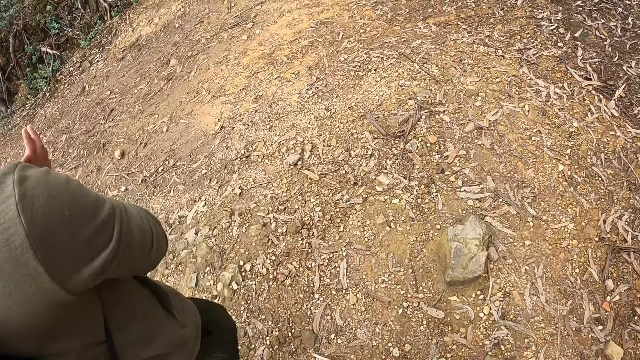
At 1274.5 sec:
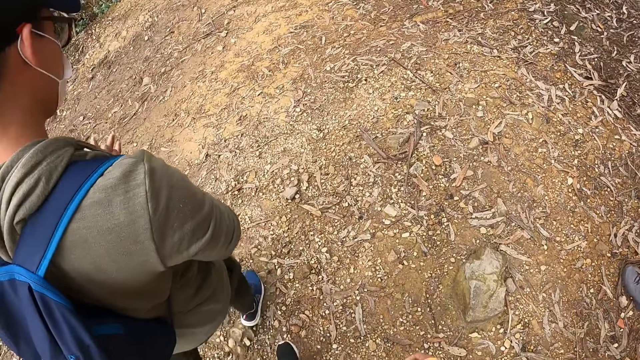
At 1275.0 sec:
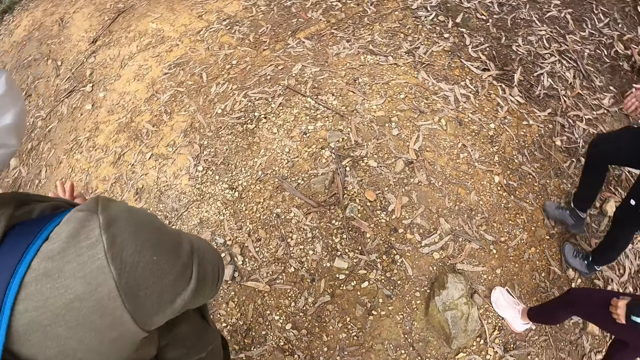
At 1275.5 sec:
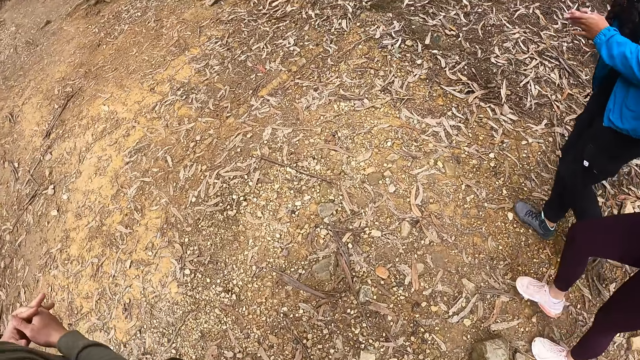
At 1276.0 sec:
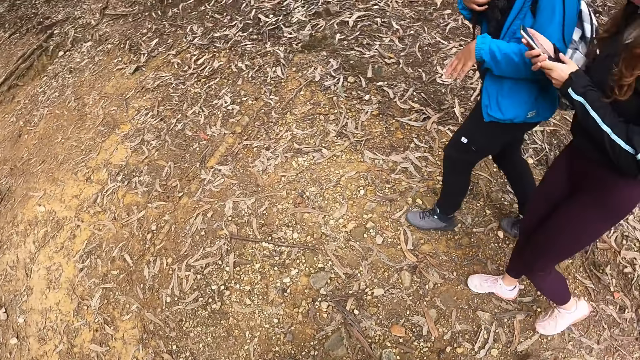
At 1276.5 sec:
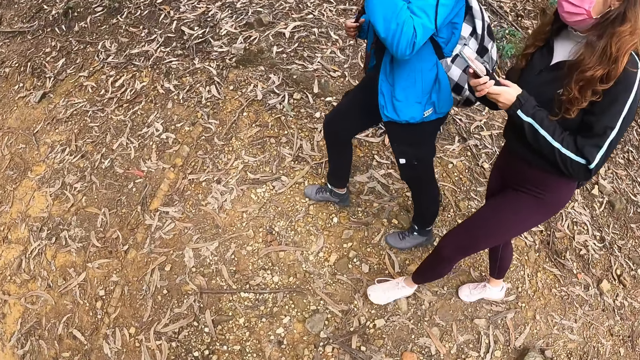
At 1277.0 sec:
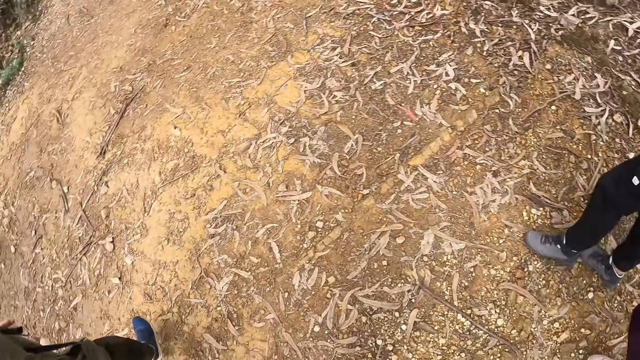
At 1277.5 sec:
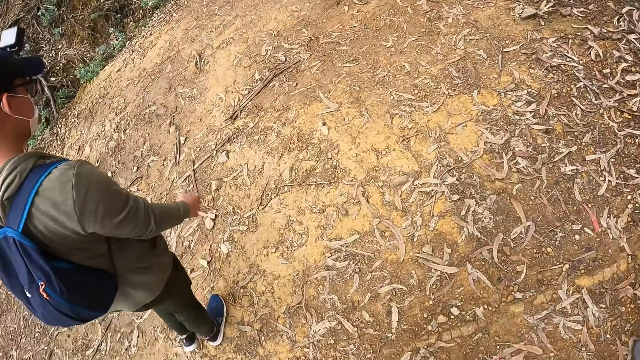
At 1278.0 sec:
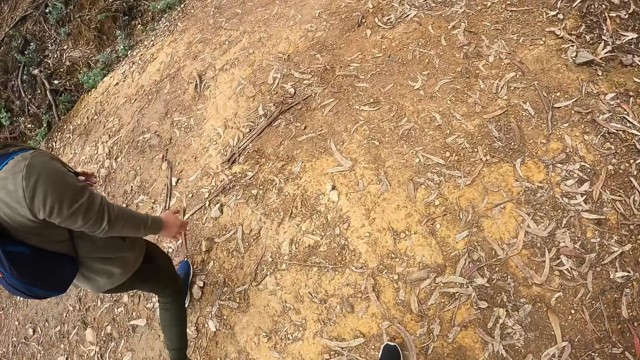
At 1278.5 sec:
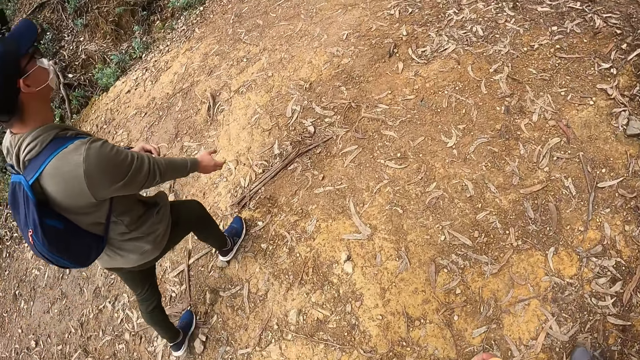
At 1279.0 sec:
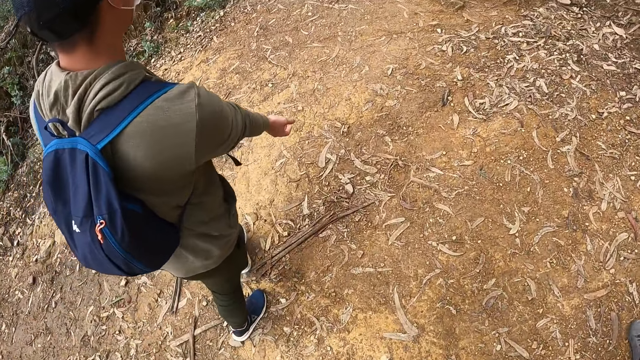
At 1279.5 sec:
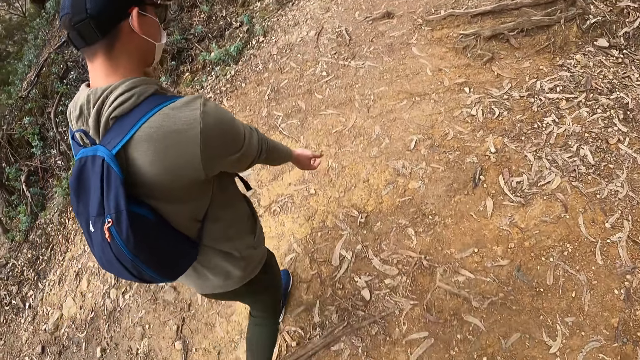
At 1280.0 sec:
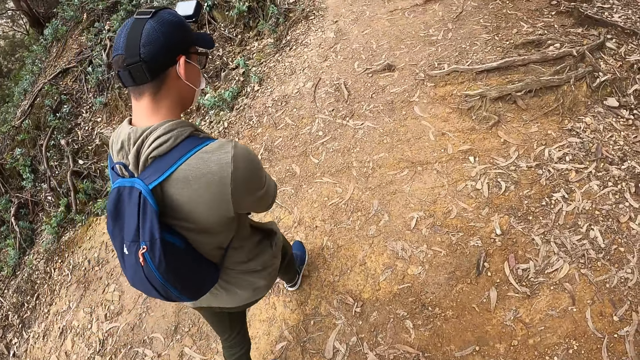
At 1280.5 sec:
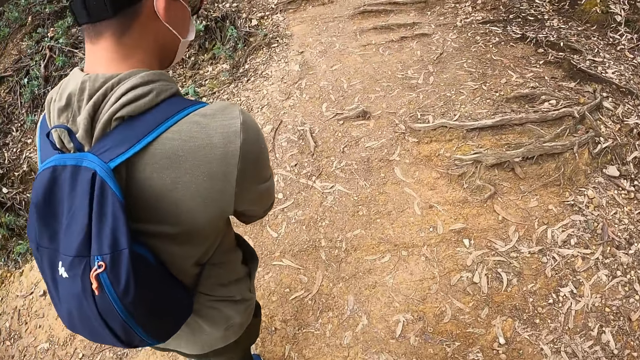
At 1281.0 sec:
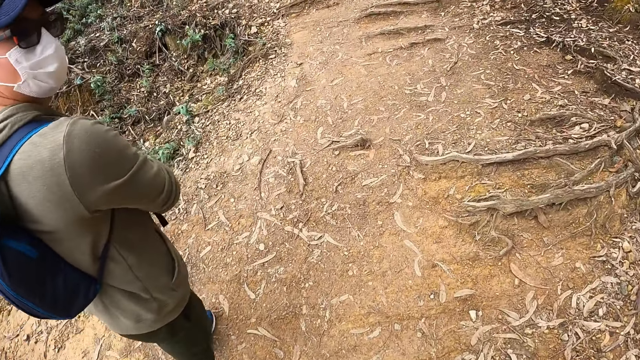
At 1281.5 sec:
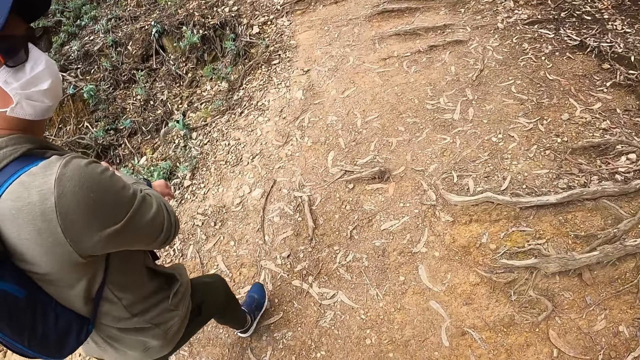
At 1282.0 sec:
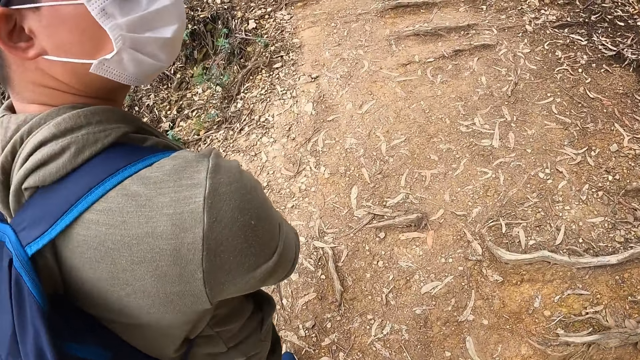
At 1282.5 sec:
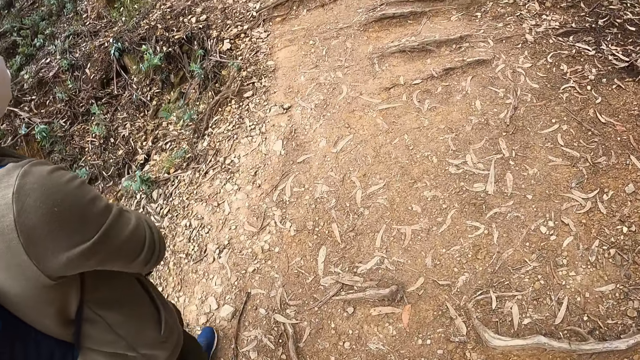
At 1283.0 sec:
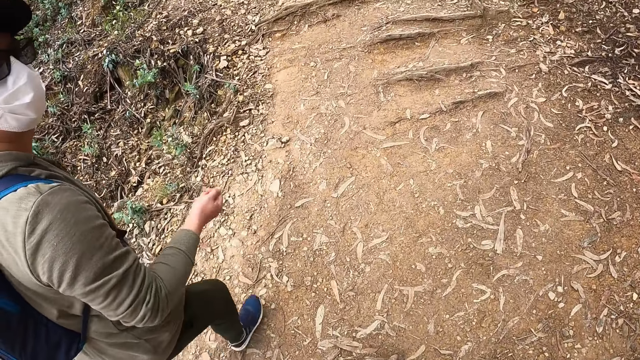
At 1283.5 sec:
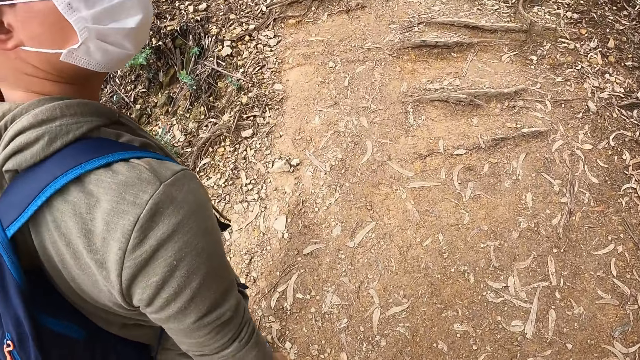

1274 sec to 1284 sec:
The woman holds the phone with both hands. The man rolls his right sleeve with his left hand.

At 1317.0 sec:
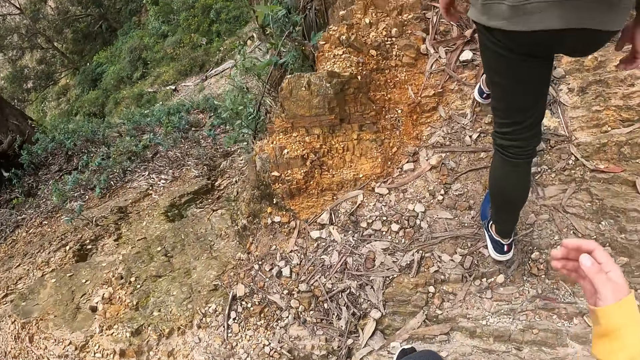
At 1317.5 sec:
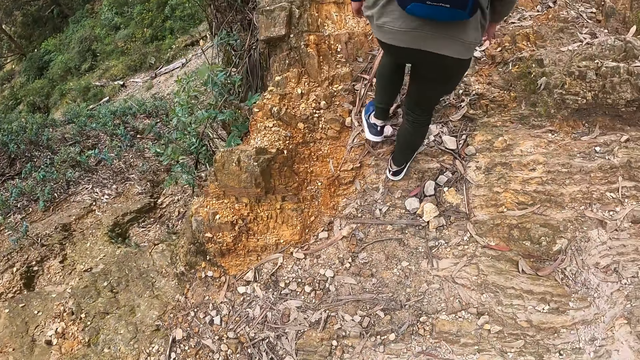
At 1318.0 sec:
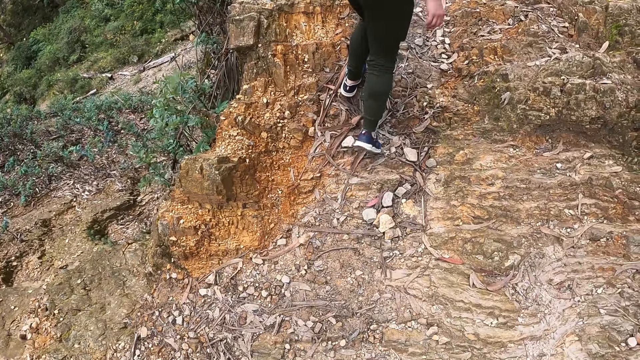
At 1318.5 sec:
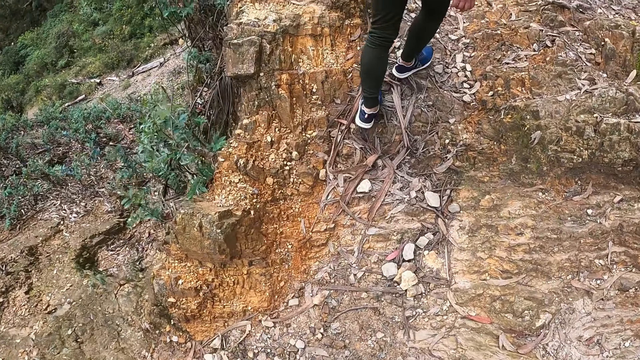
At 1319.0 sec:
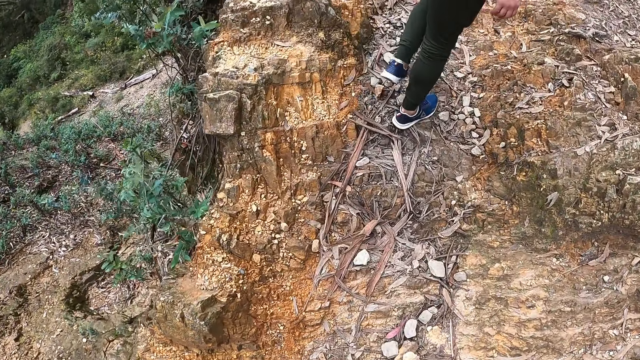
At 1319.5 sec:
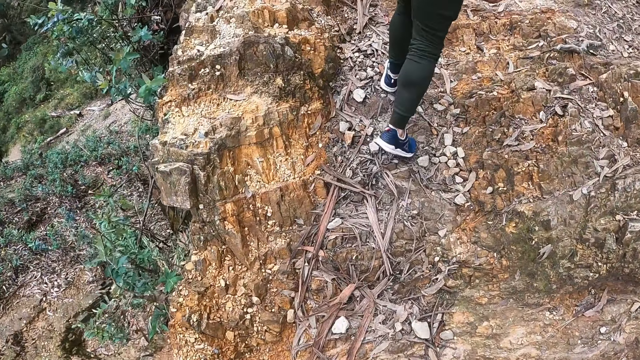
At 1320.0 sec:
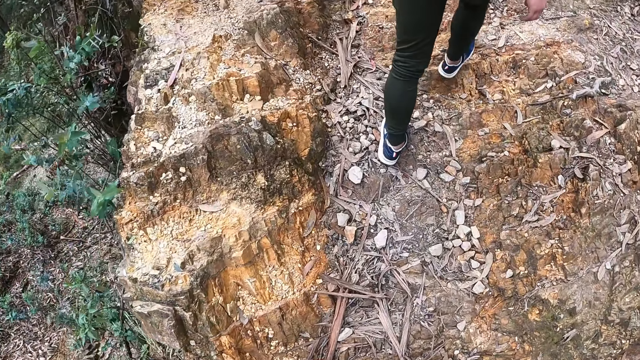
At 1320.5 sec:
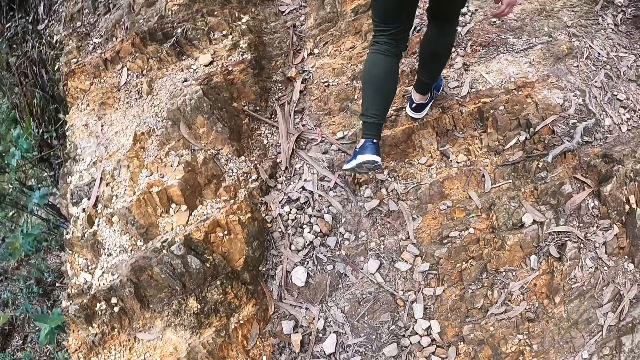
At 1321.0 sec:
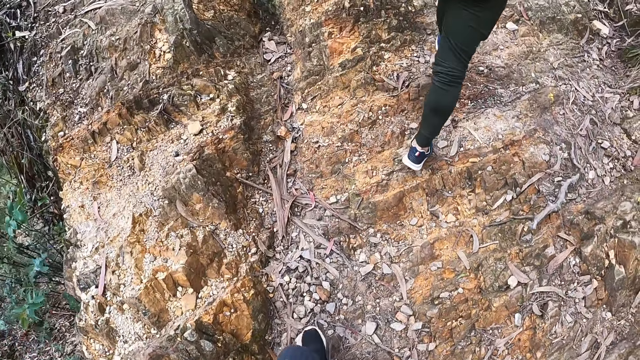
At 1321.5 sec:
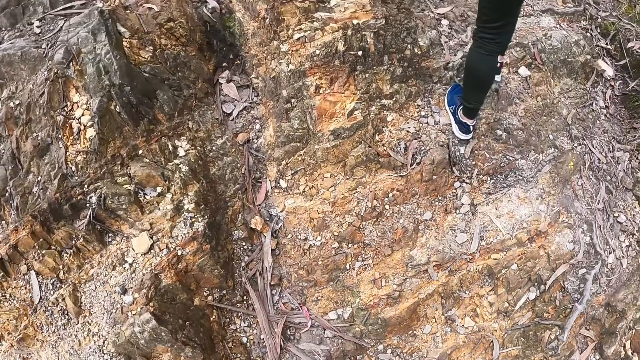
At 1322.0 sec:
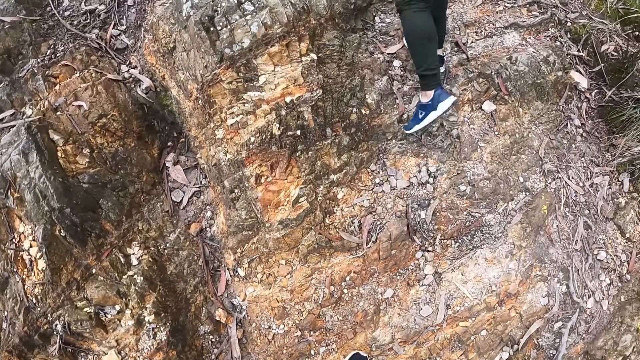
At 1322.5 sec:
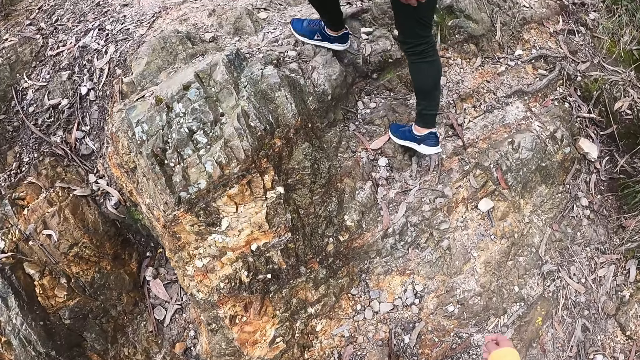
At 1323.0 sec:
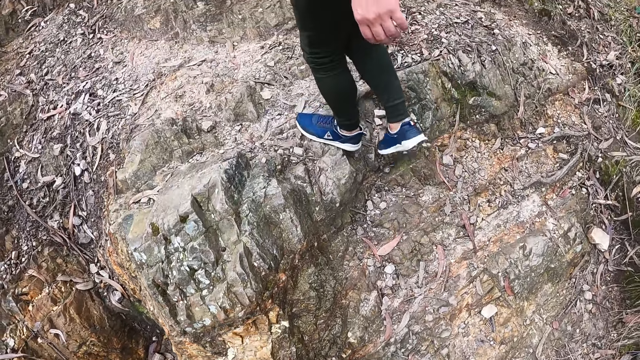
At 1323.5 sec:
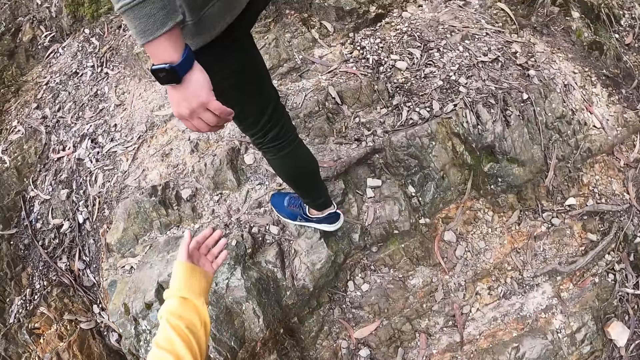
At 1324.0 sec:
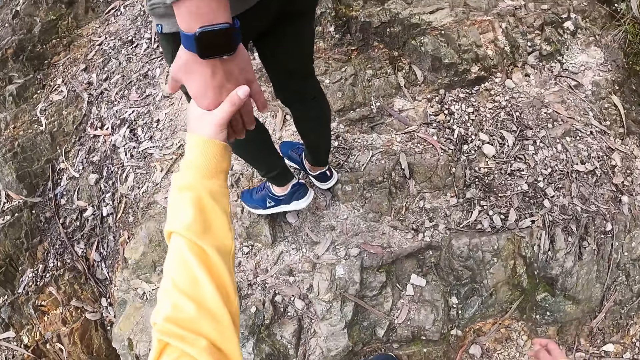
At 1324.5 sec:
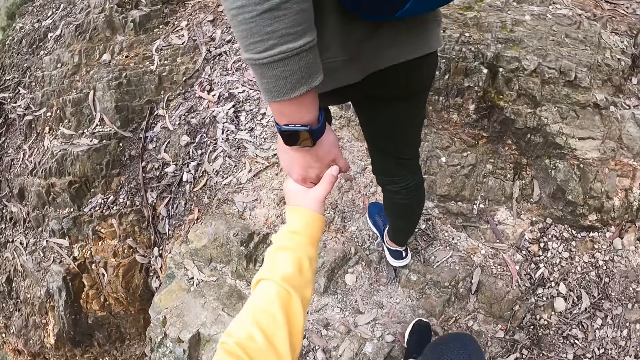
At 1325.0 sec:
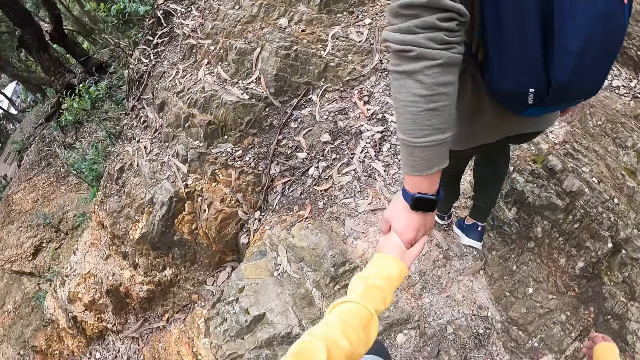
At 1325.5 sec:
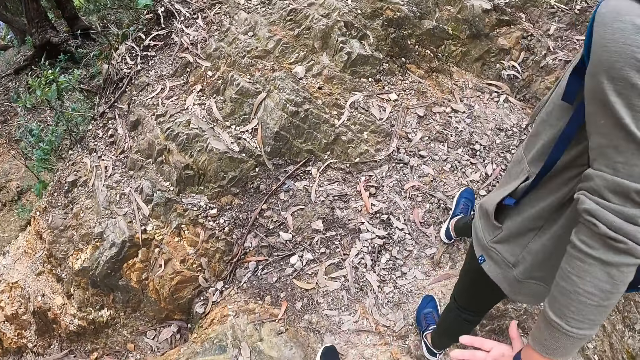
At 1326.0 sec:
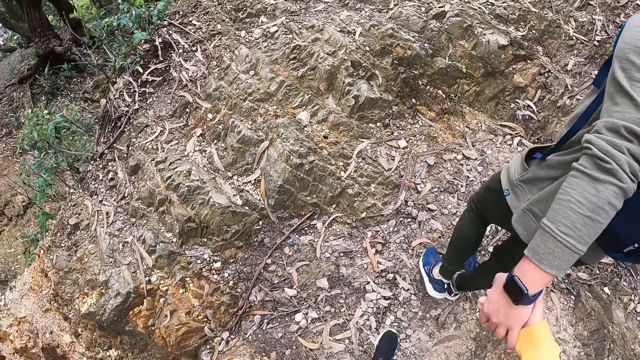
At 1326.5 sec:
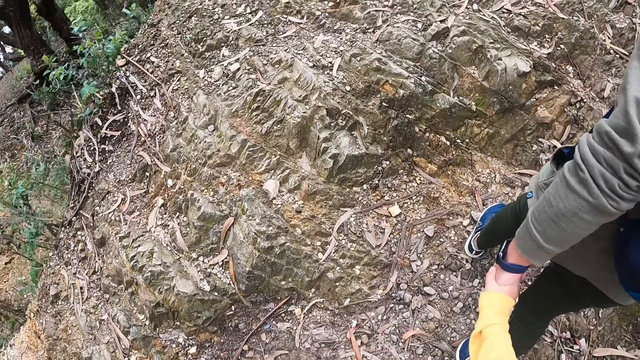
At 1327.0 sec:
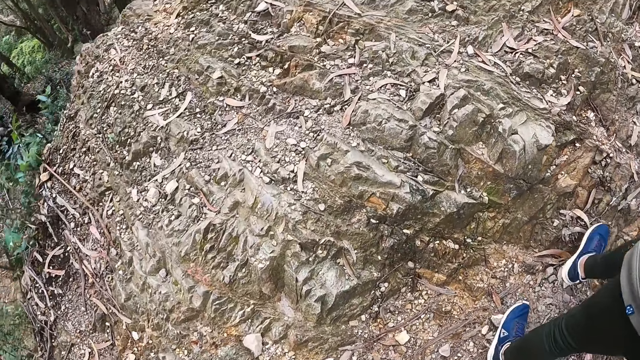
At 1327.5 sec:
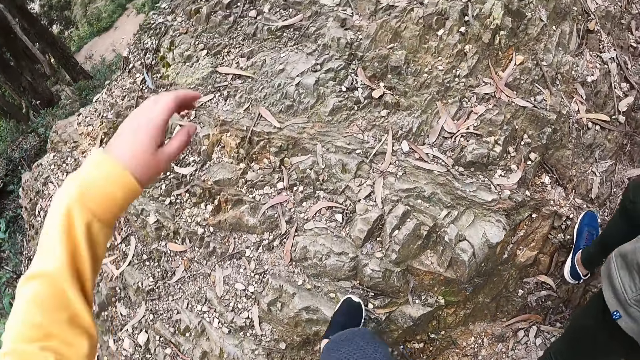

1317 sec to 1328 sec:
The camera wearer climbs the rocks. She holds the man's left hand with her left hand. She holds the man's left hand with her right hand. She climbs the hill.
